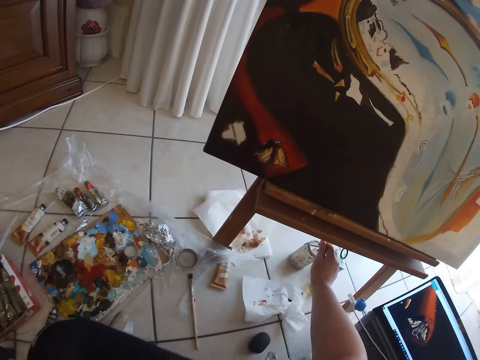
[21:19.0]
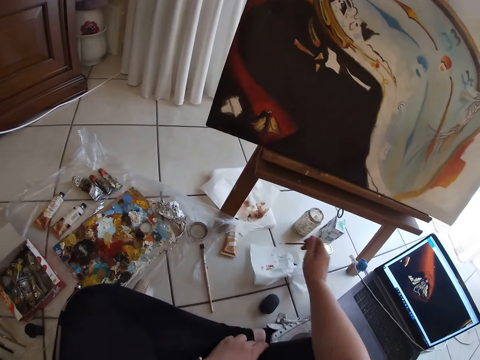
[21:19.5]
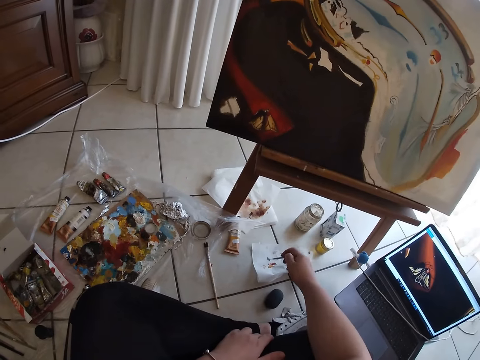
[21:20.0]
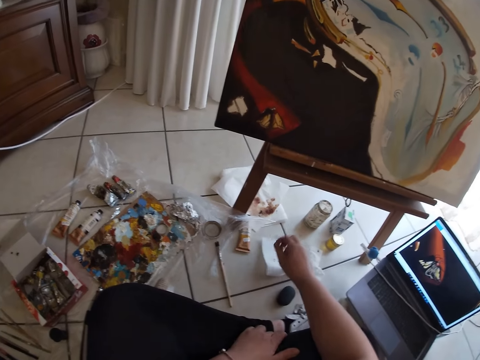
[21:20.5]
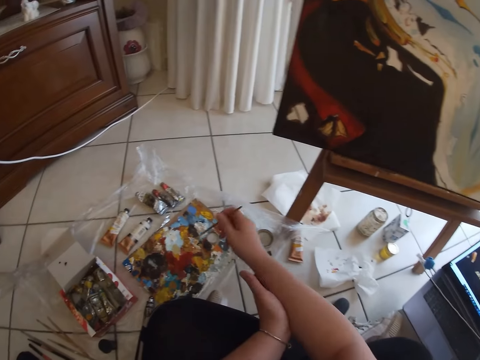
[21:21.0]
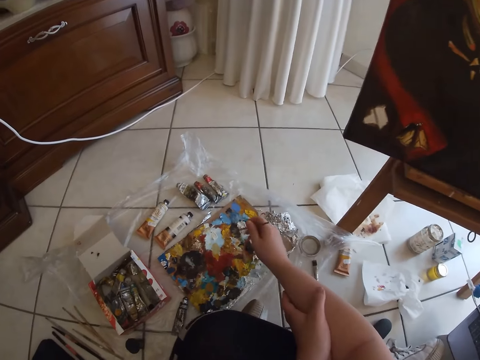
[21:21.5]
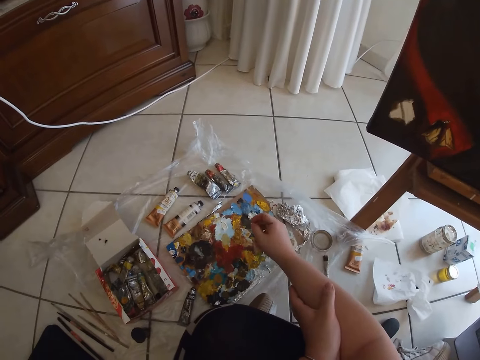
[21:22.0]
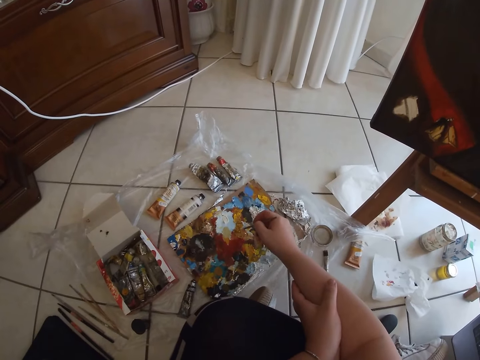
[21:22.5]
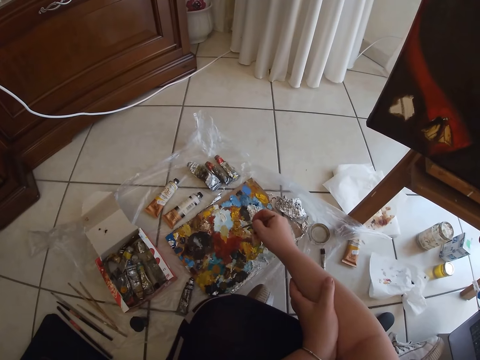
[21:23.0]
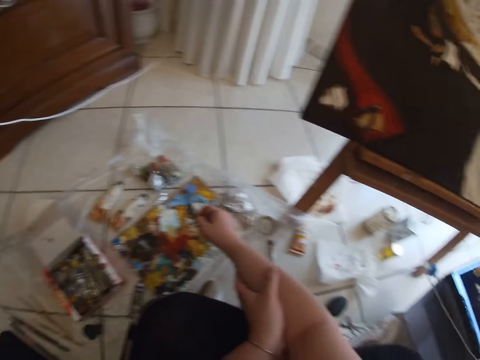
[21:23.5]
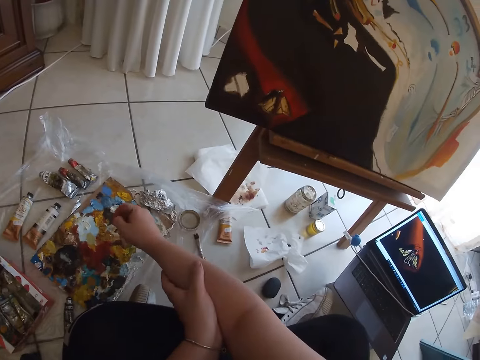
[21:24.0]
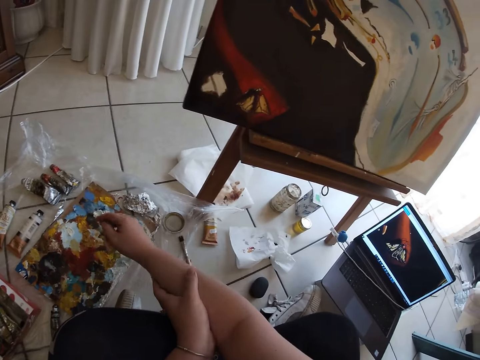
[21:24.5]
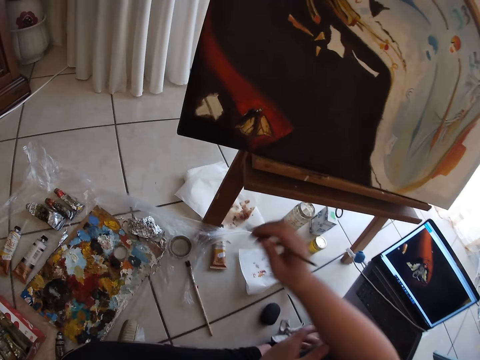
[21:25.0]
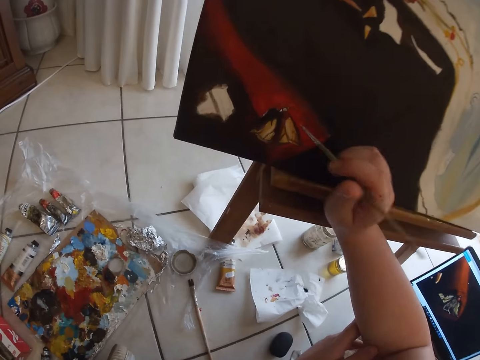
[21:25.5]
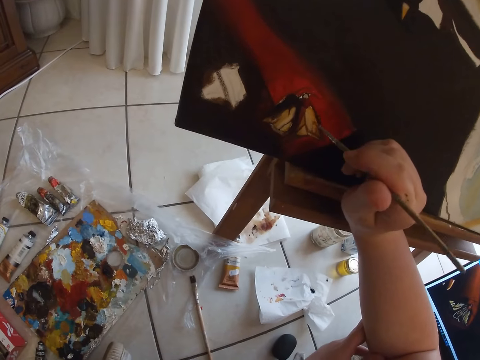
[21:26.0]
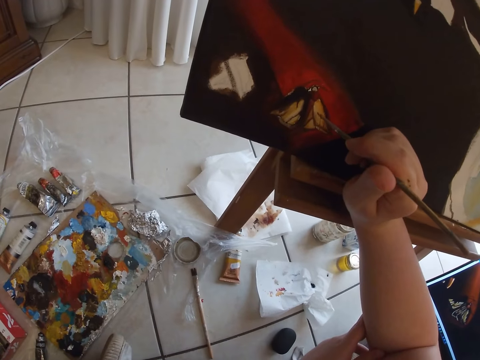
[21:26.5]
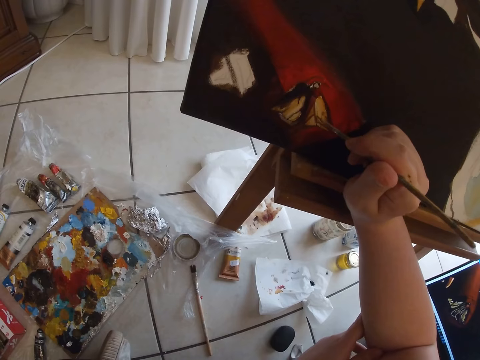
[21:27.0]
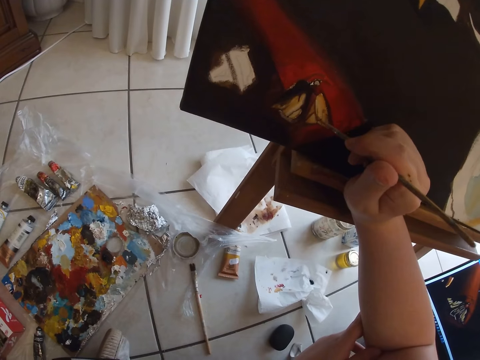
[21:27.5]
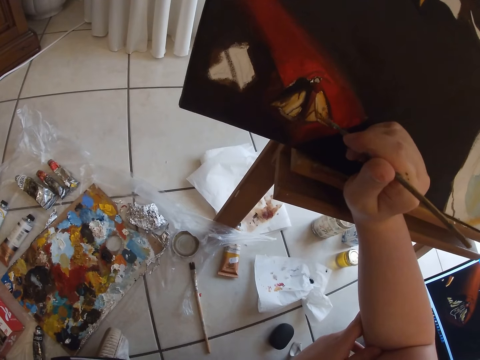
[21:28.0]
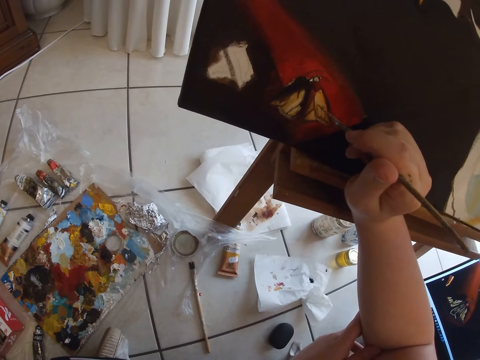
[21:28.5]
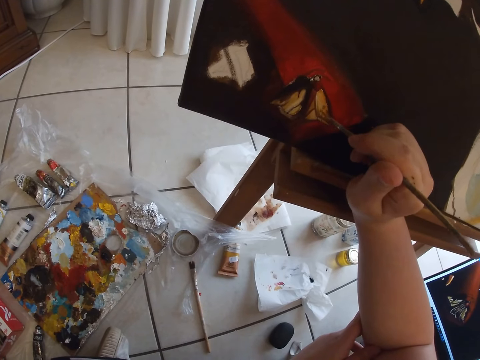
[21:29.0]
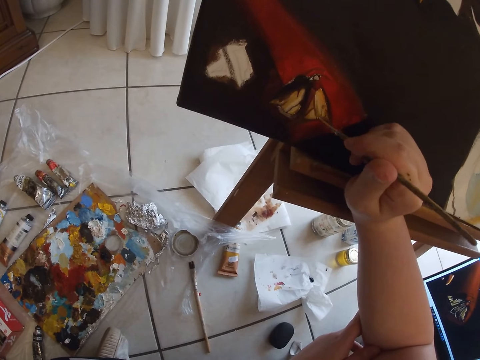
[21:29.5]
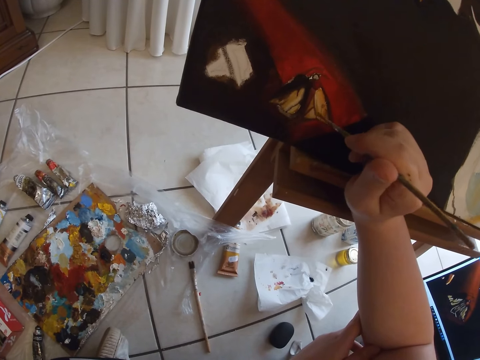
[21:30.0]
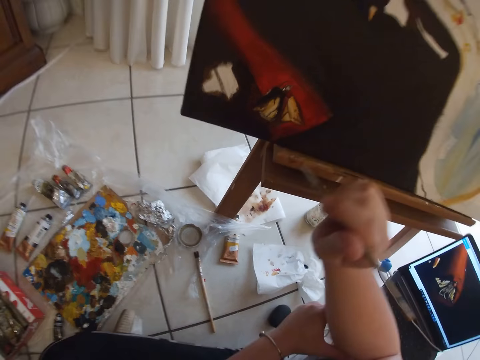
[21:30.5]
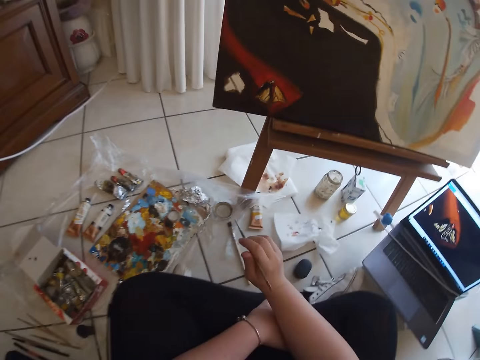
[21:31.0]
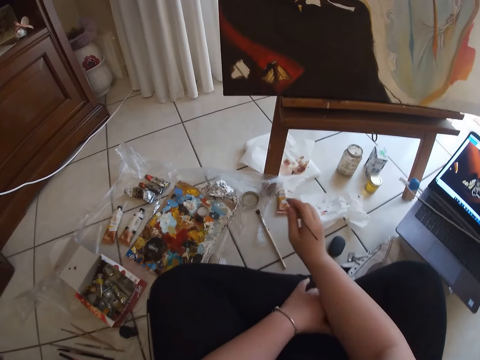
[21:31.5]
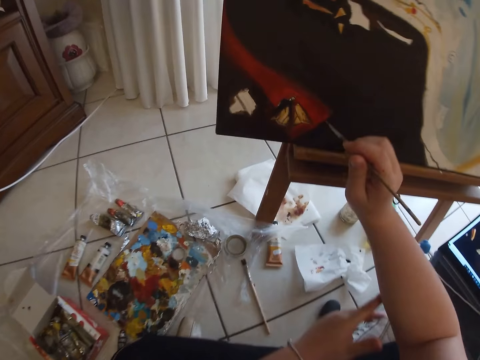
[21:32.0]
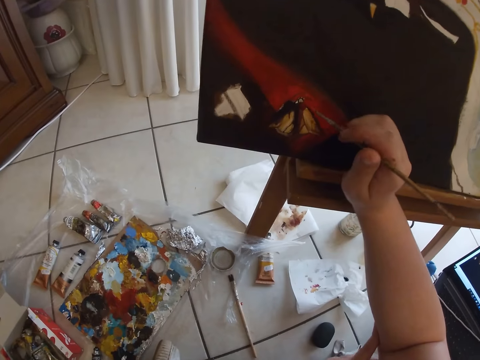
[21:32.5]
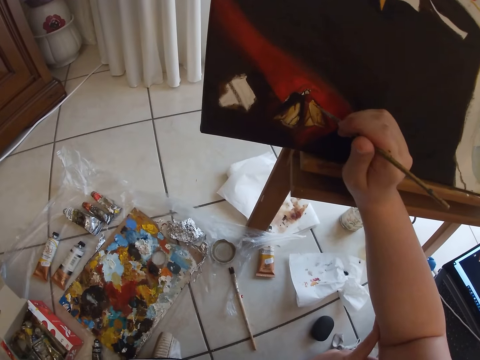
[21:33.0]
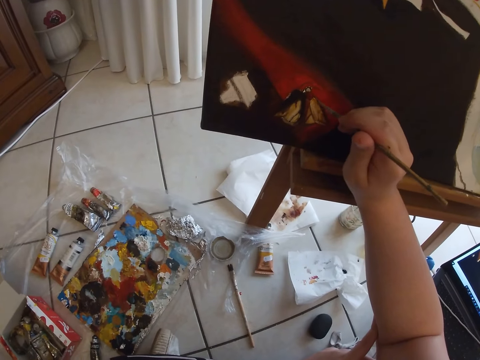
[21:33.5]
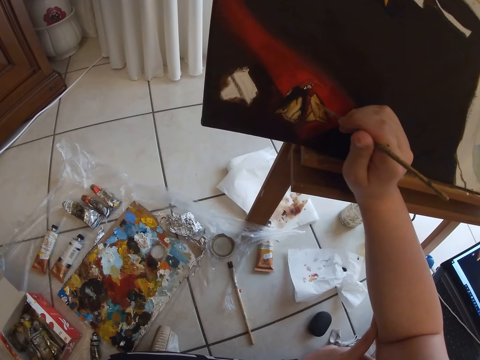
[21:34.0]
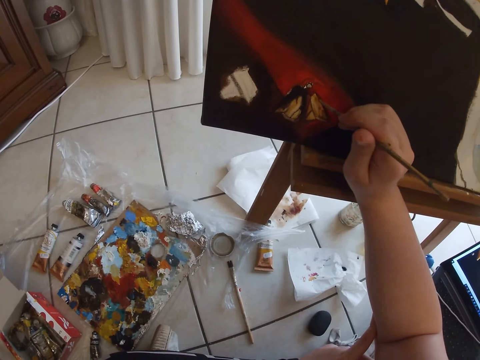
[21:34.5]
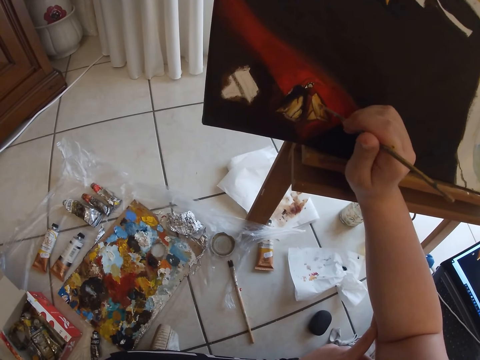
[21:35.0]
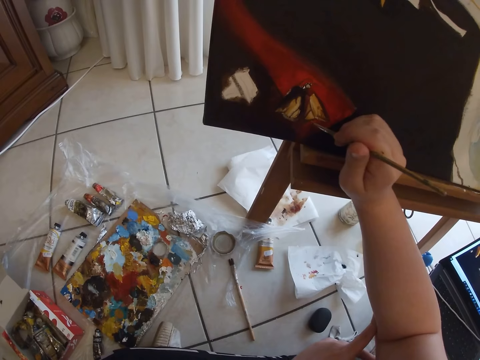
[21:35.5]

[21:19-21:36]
The camera wearer wipes the brush. He adjusts the painting brush in his right hand on a paper on the floor. He holds hands with the other hand. He dips the painting brush in his right hand on paint on the floor. He paints on the table or canvas with the painting brush in his right hand. He removes his hand from the canvas. He strokes the canvas.

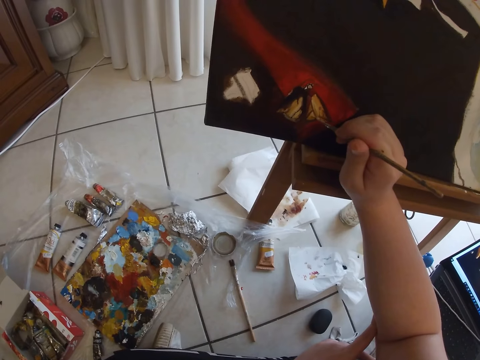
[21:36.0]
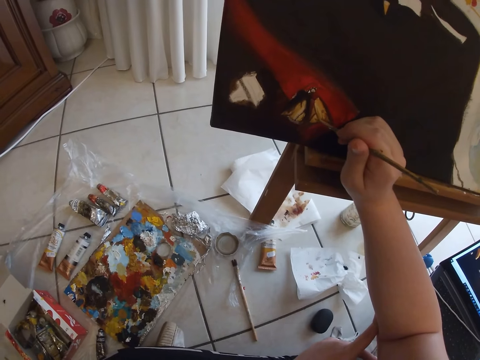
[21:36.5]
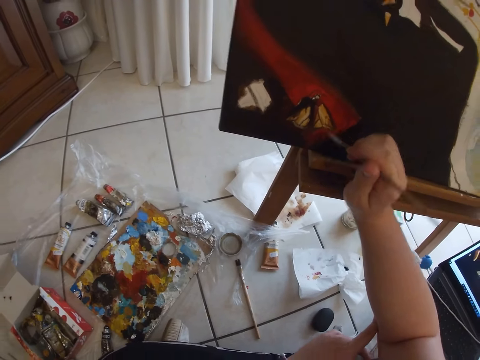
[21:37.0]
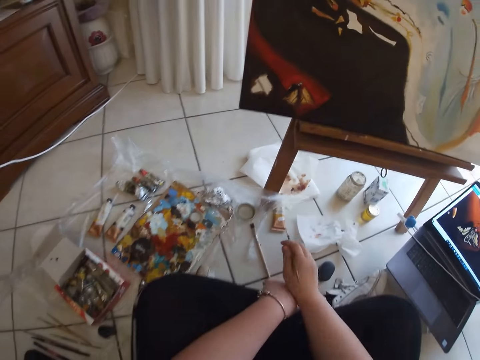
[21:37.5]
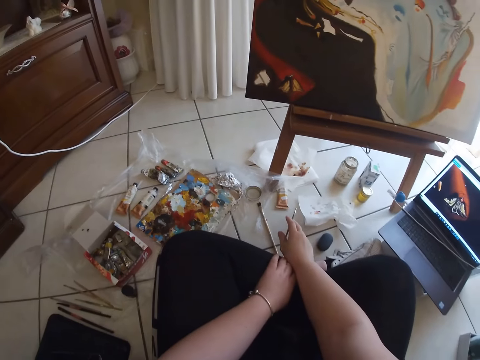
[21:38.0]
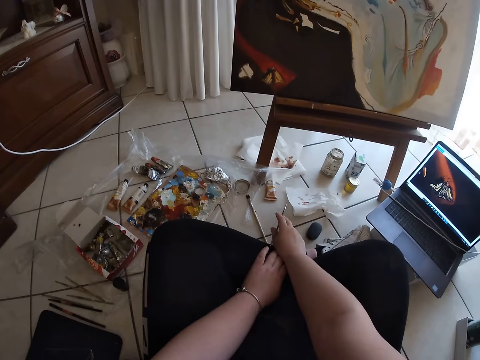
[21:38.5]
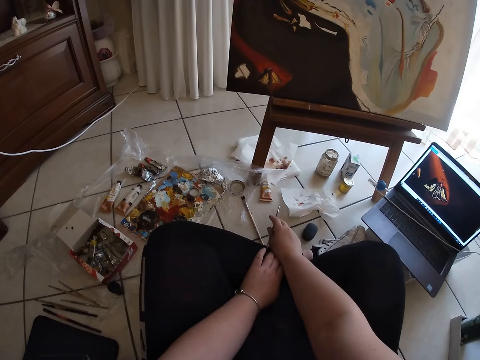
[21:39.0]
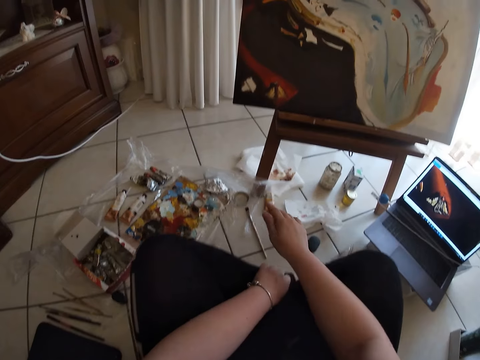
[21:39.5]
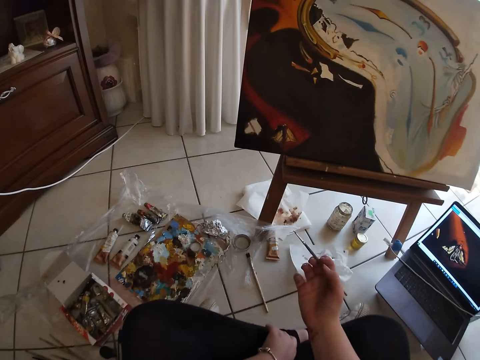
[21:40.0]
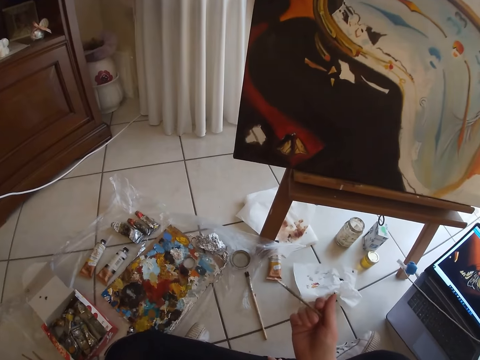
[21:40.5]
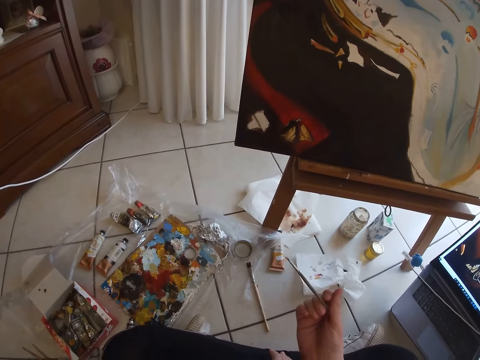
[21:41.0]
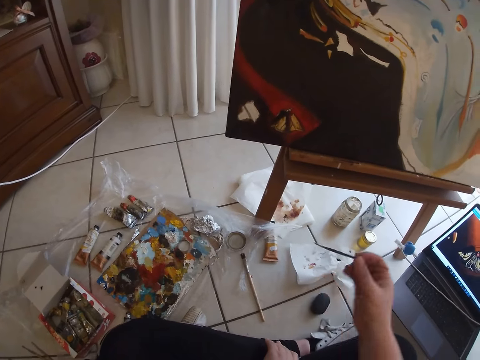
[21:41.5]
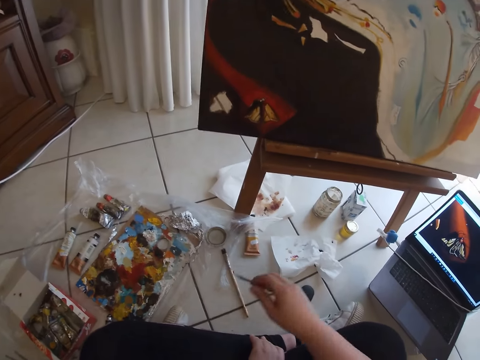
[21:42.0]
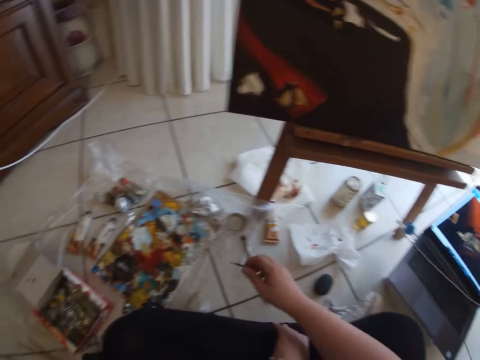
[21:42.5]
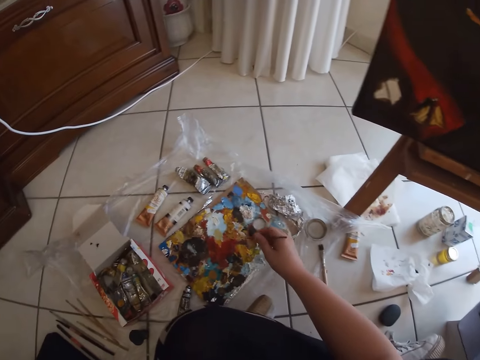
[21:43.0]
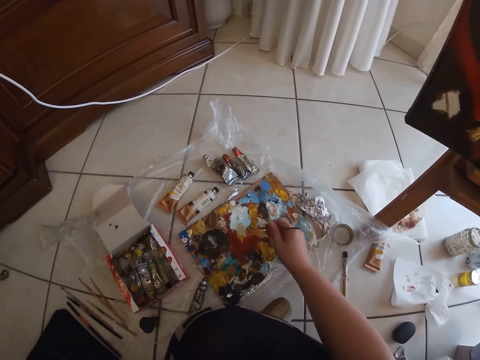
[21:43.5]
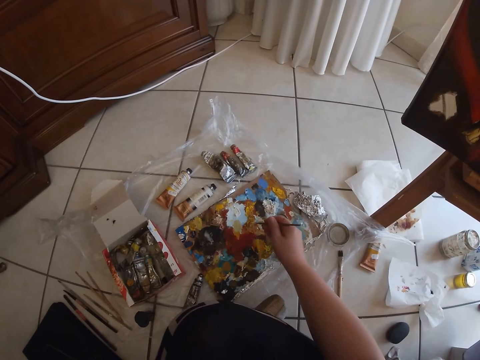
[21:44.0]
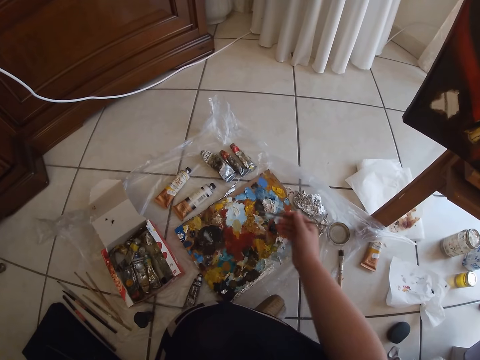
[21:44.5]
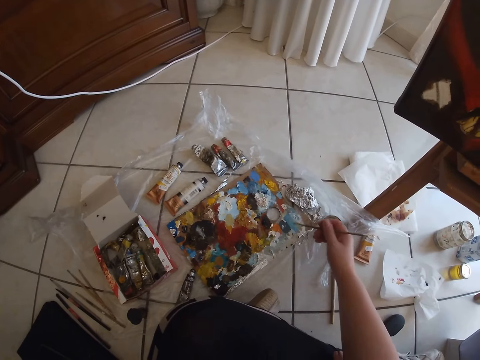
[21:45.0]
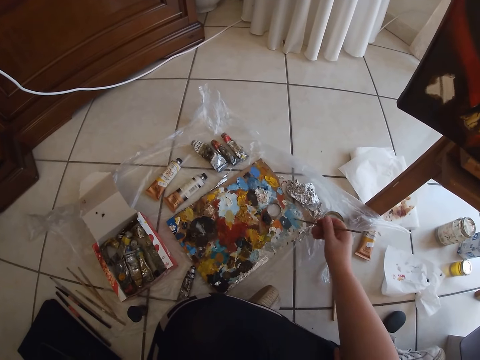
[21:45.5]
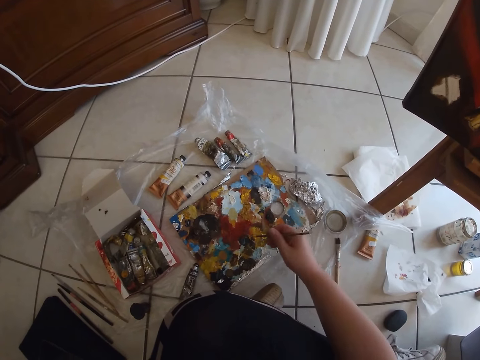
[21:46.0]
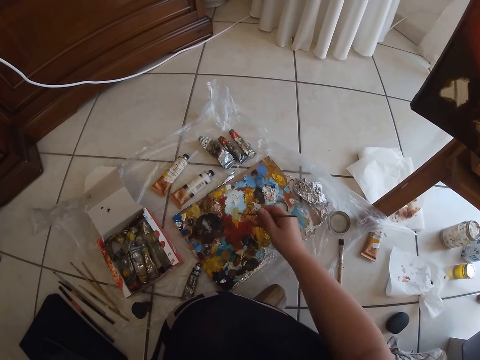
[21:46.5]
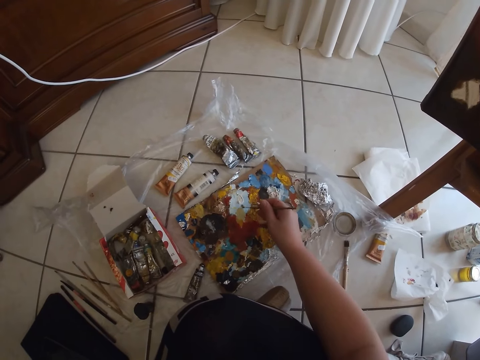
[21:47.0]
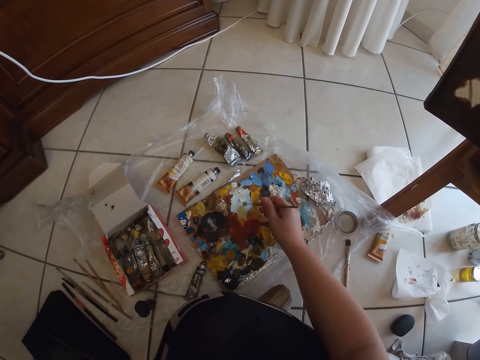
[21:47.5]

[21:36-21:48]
The camera wearer removes his hand from the canvas. He looks at the painting brush. He mixes paint with other paint. He dips the painting brush in his right hand on the paint on the floor.
